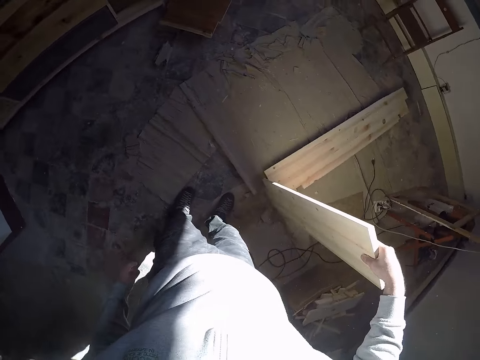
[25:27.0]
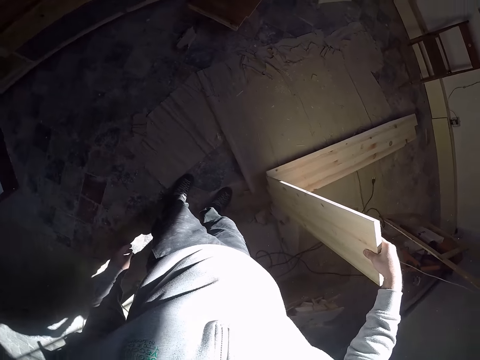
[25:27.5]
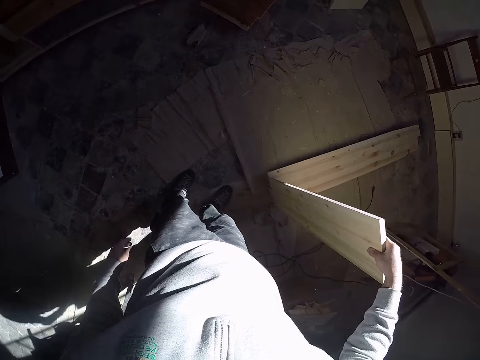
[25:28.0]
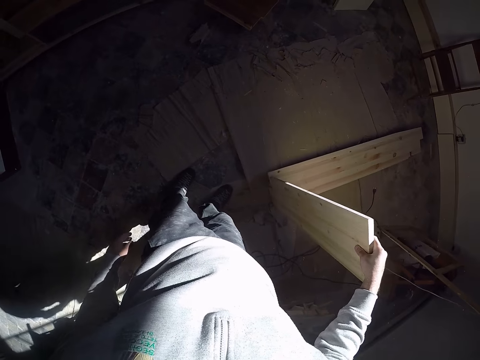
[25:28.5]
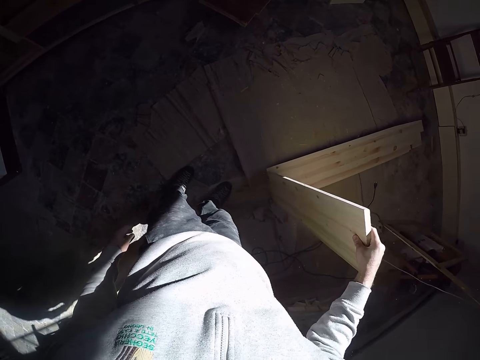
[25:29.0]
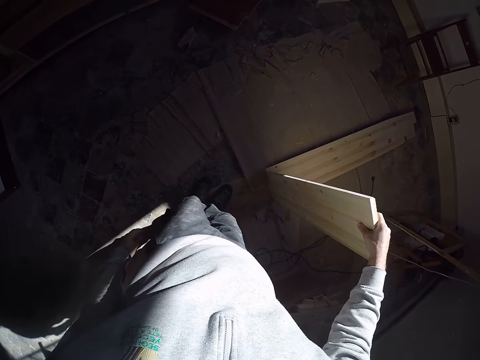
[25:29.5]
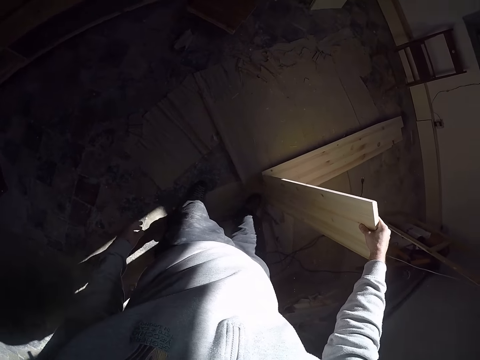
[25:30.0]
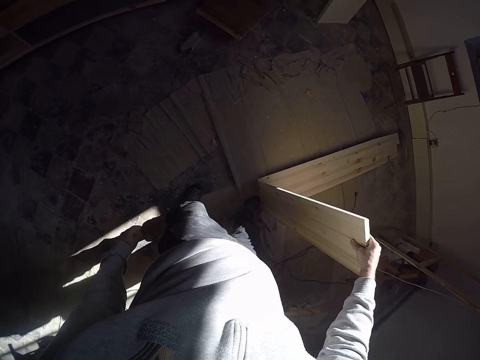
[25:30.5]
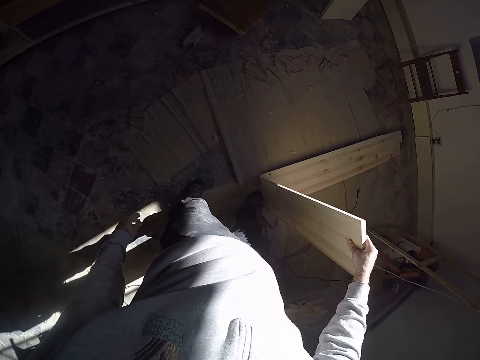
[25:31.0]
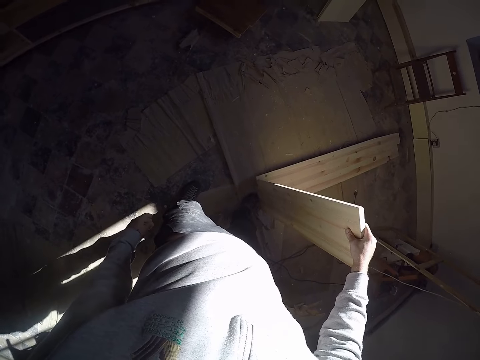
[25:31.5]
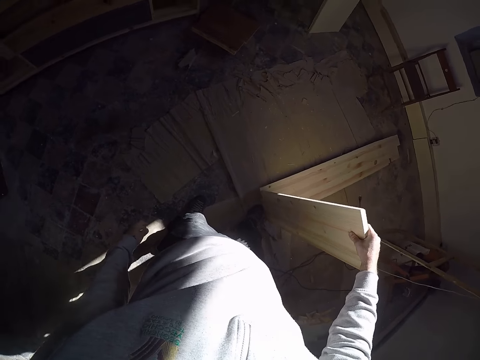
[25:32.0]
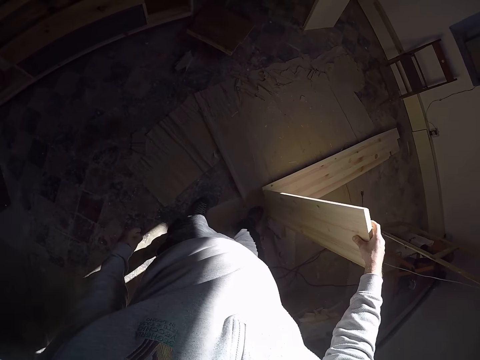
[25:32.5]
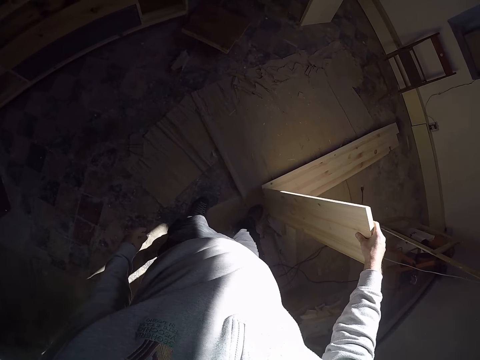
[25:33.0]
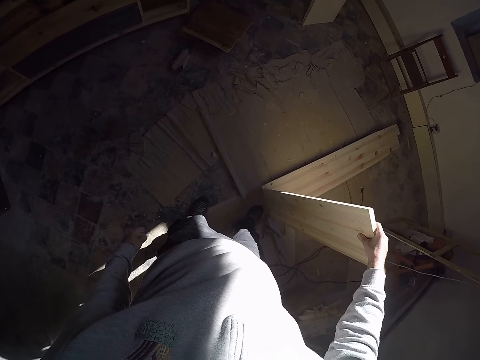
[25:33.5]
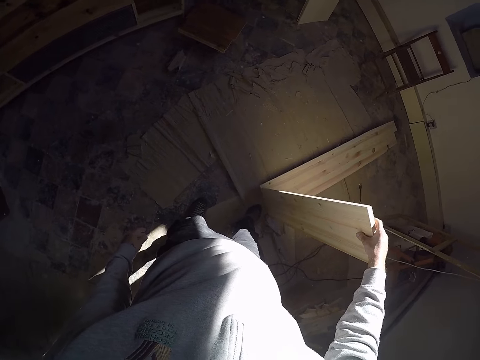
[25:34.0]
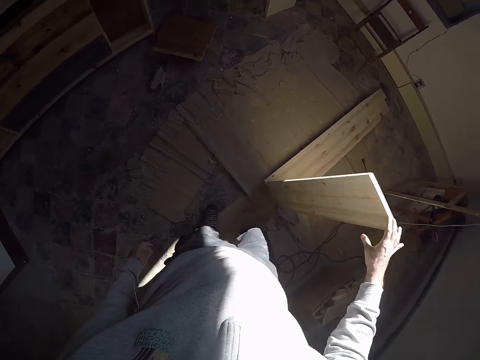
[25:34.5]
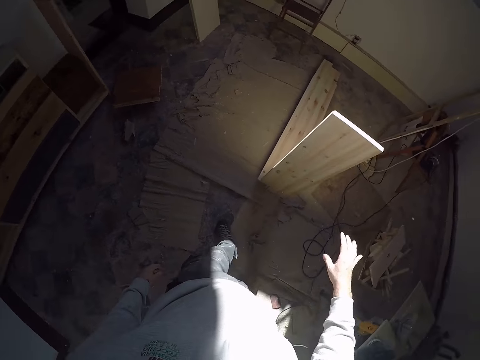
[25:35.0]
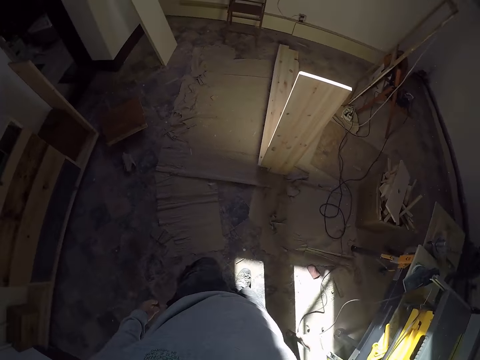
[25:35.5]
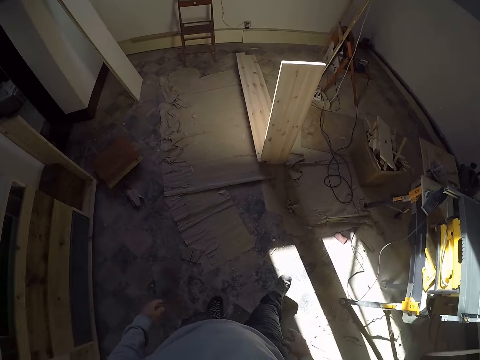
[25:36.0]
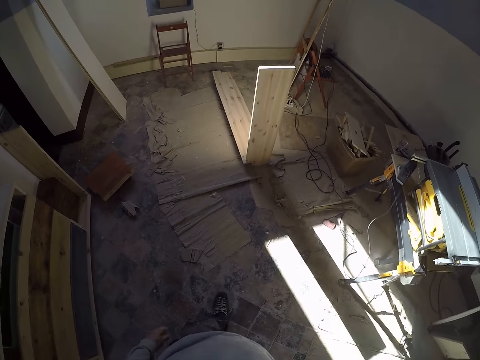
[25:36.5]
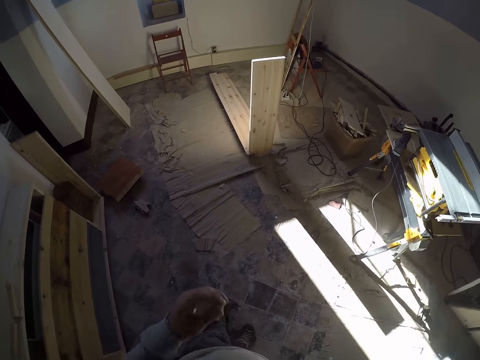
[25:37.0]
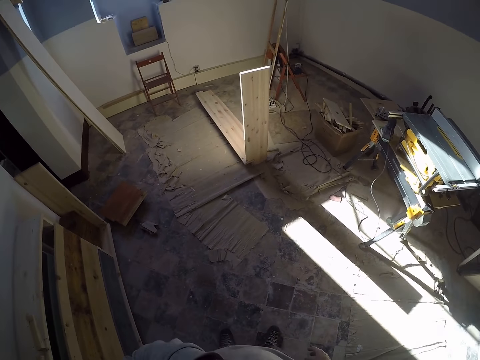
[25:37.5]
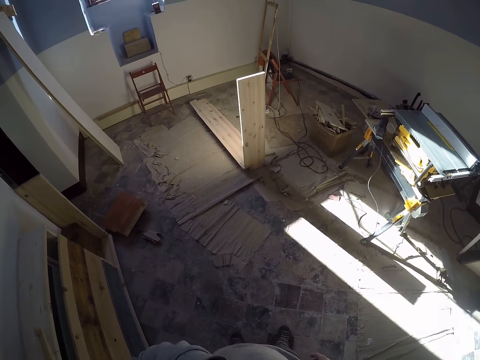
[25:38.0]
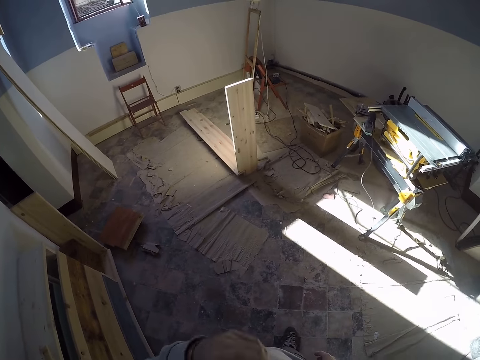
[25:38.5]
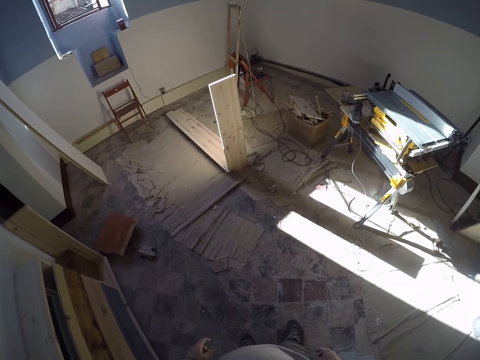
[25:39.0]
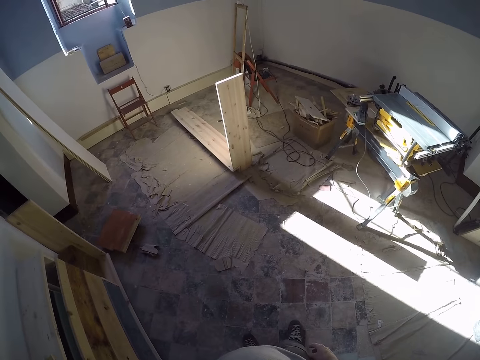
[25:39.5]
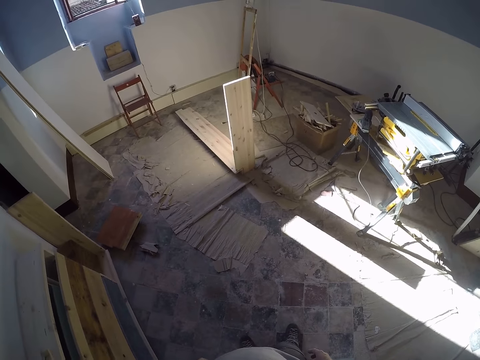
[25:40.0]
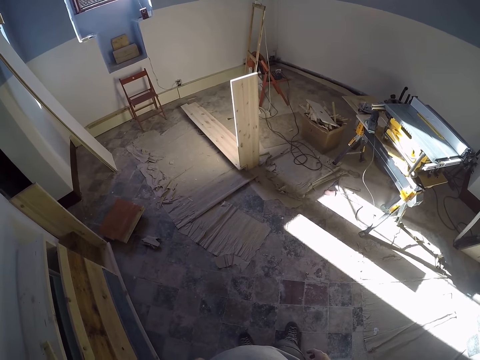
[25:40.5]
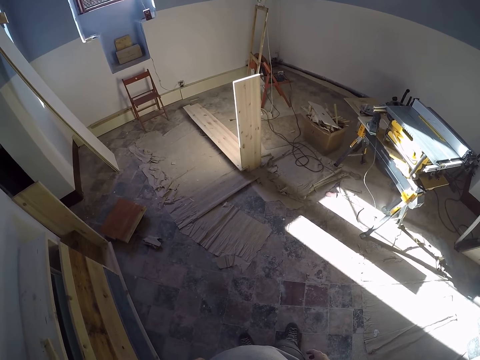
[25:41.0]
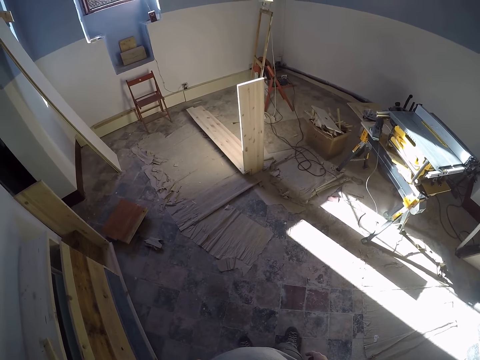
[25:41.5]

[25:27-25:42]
The camera wearer puts the piece of wood against the other piece of wood. He fixes the pieces of wood together with his right hand. He removes his right hand from the pieces of wood. He walks back.

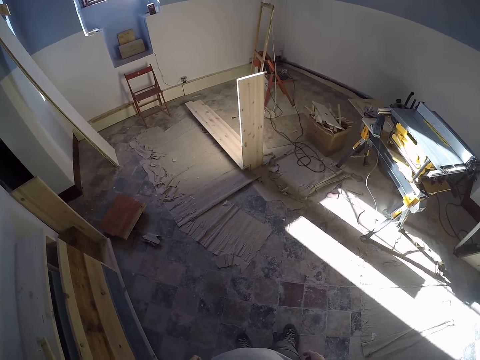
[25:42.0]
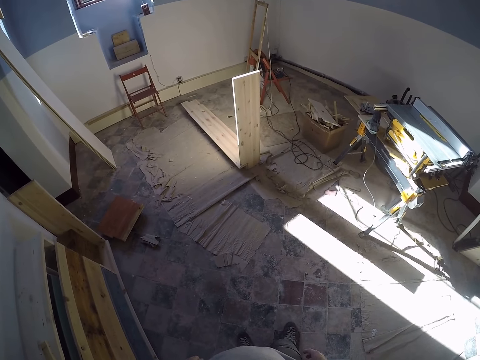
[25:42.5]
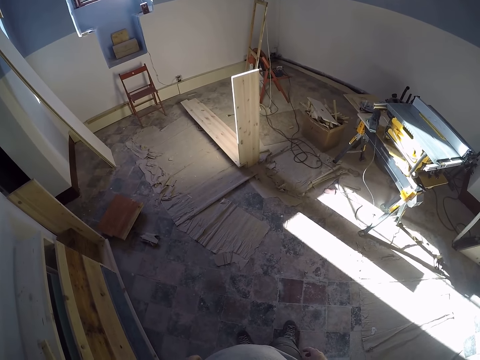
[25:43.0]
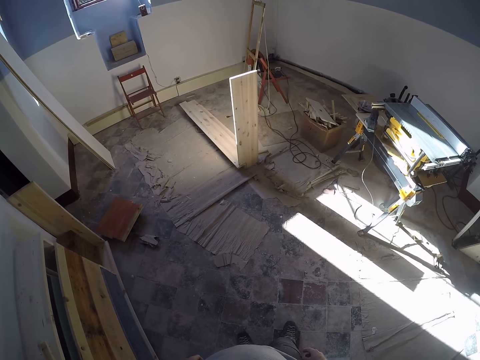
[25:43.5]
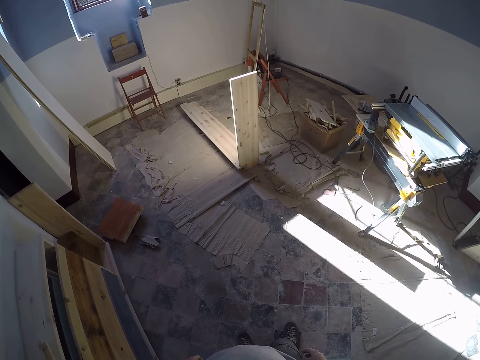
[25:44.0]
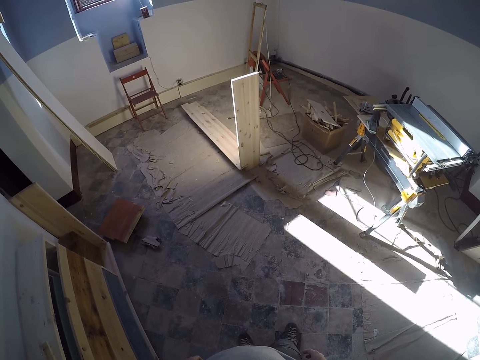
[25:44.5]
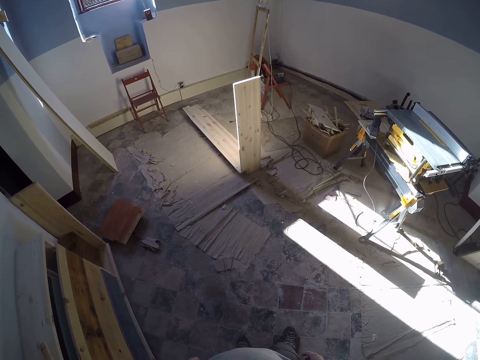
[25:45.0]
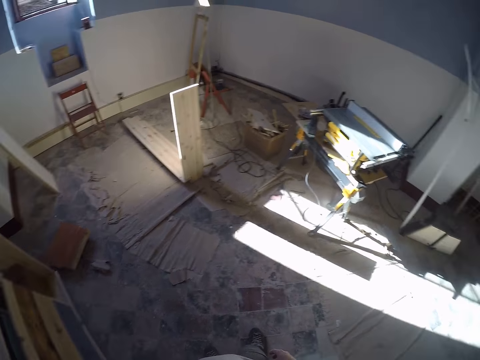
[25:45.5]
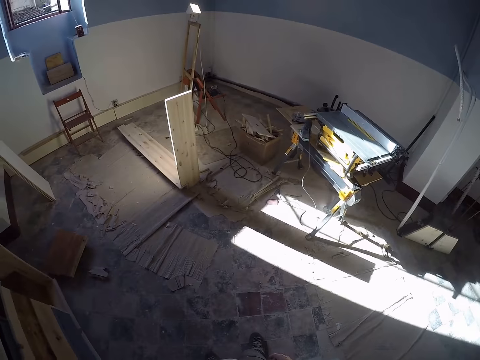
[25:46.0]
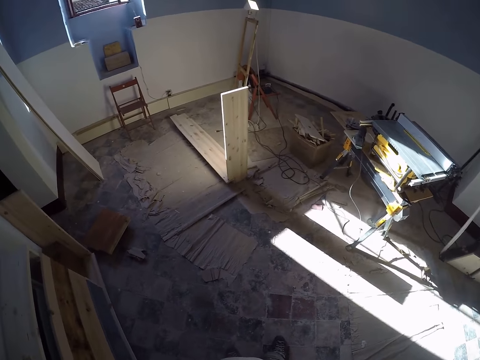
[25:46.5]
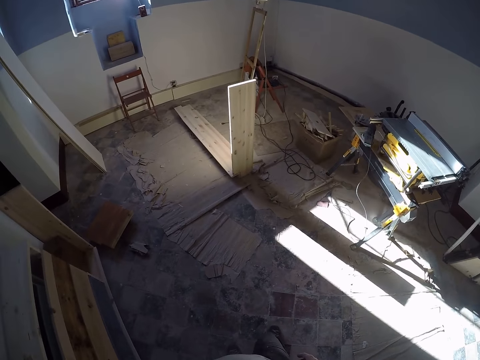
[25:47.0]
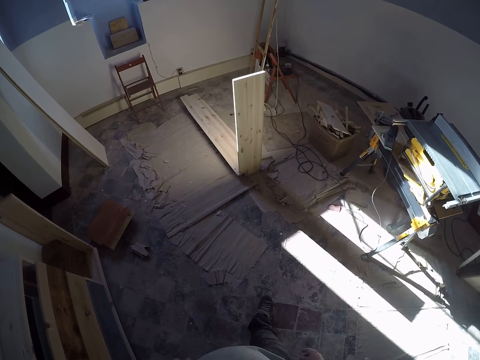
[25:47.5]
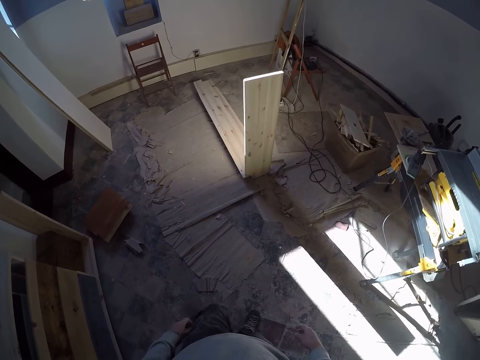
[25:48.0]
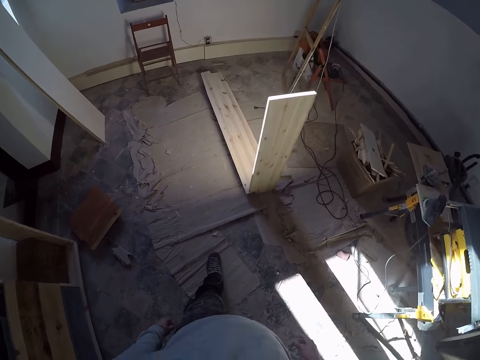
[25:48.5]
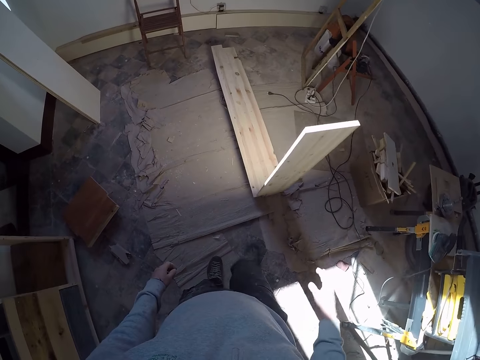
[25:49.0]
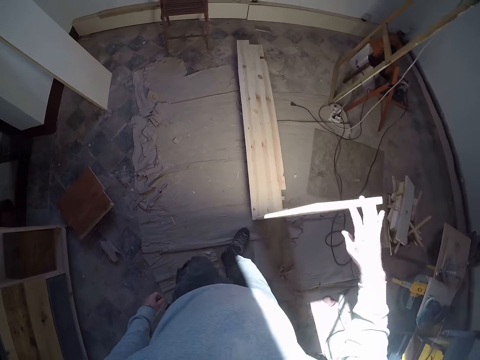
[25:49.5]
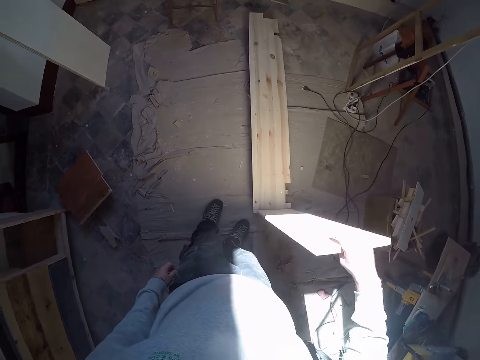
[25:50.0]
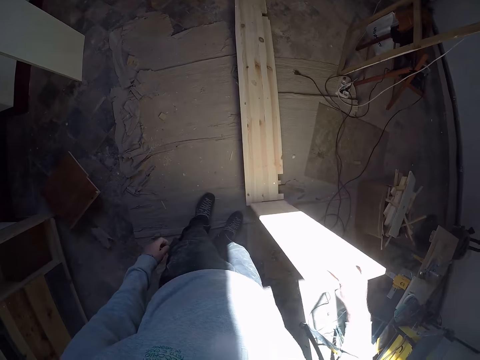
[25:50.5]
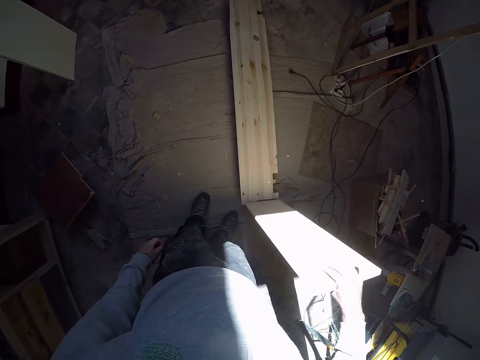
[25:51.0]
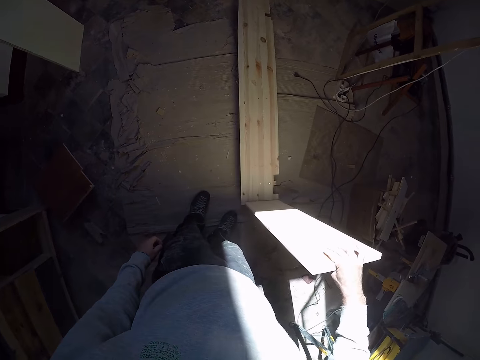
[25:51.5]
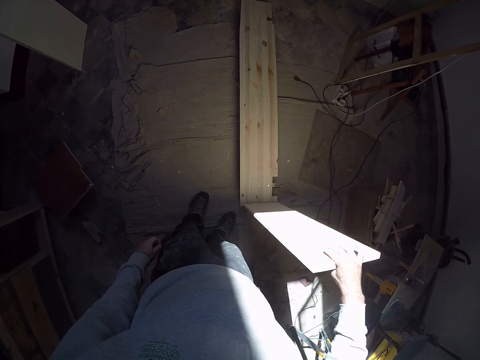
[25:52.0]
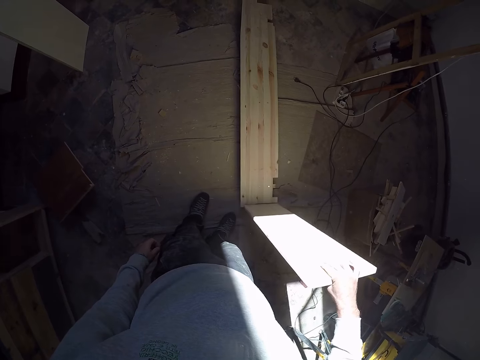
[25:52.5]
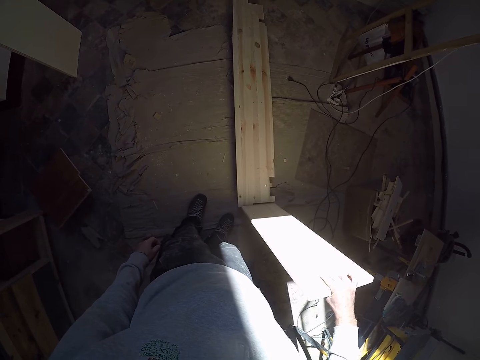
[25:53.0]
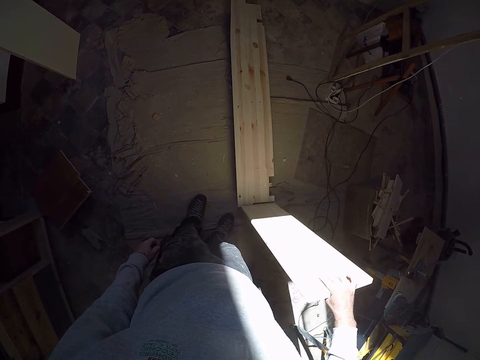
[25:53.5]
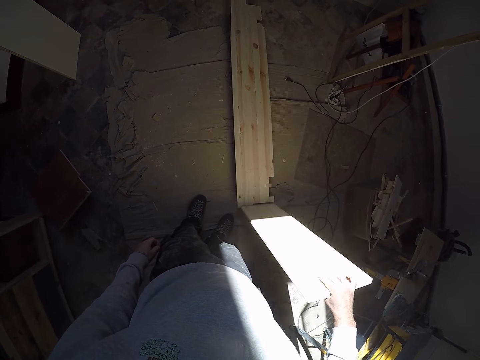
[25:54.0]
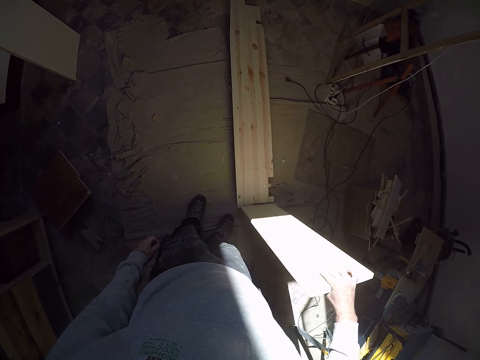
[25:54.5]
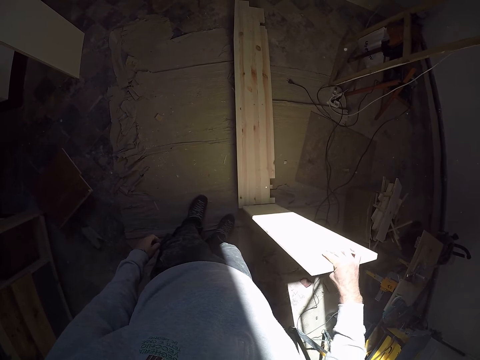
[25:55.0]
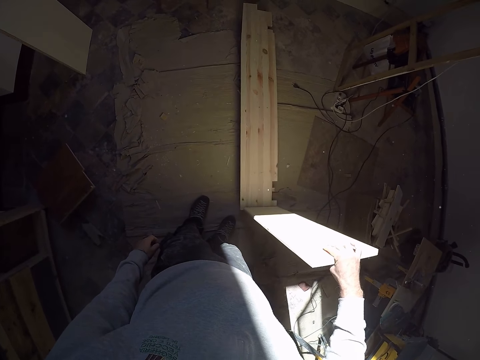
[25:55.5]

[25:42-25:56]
The camera wearer walks around the room. He holds the piece of wood. He touches the wood on the floor with his right hand. He twists the piece of wood.
